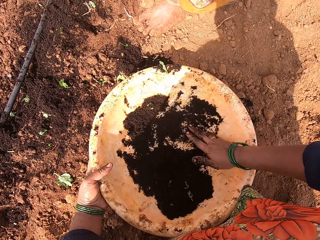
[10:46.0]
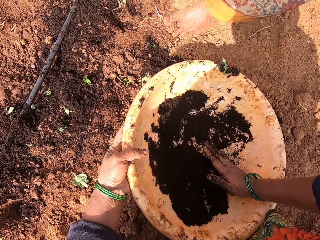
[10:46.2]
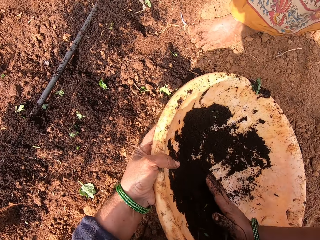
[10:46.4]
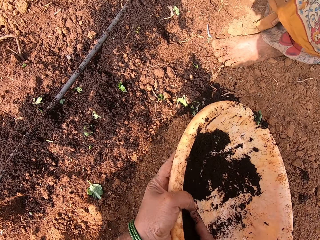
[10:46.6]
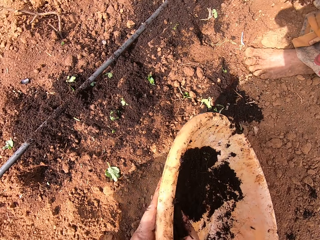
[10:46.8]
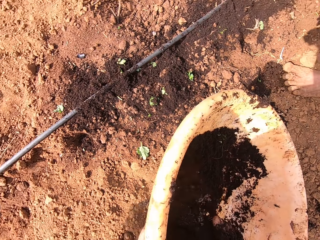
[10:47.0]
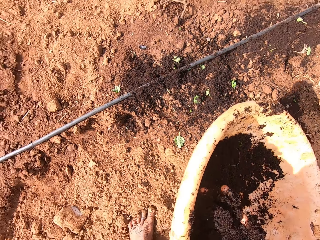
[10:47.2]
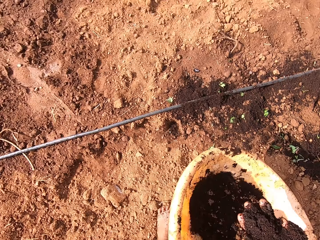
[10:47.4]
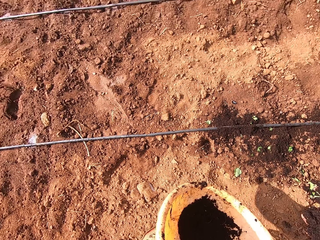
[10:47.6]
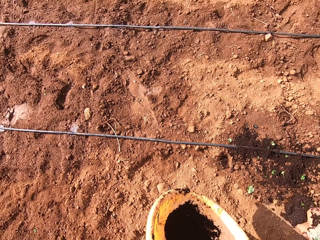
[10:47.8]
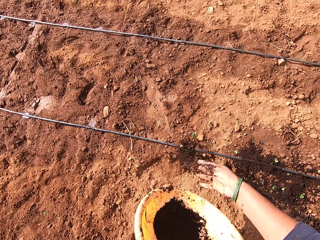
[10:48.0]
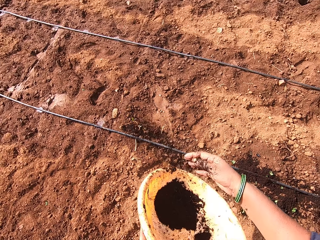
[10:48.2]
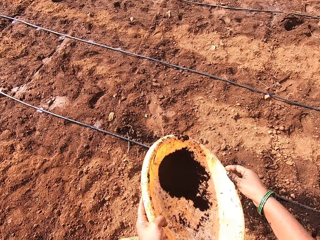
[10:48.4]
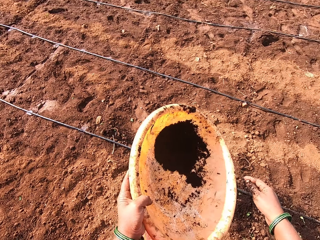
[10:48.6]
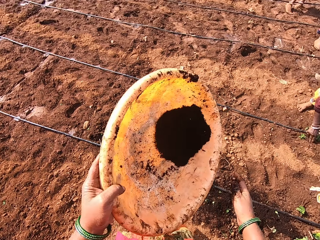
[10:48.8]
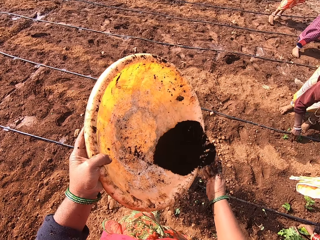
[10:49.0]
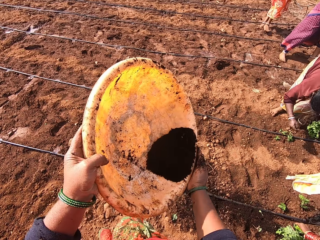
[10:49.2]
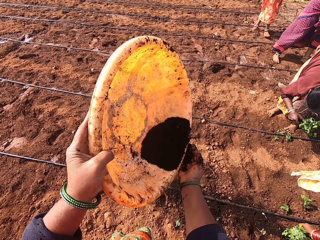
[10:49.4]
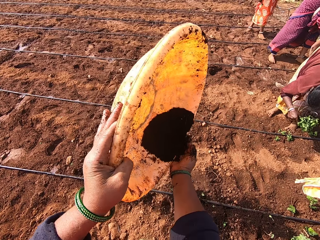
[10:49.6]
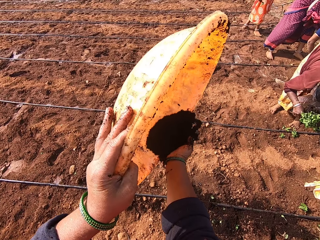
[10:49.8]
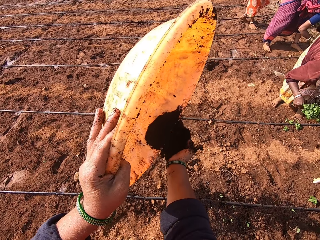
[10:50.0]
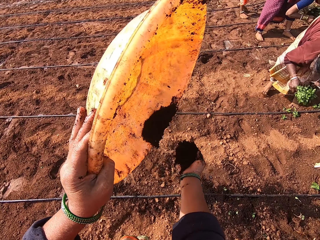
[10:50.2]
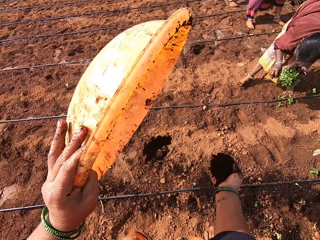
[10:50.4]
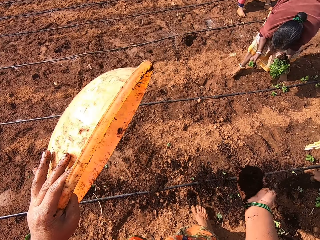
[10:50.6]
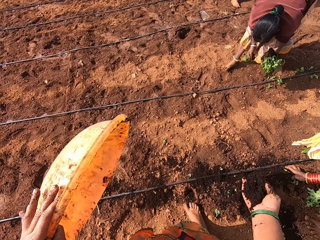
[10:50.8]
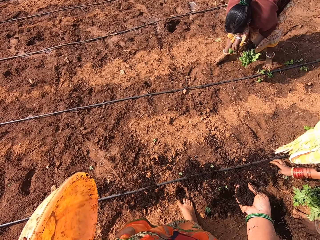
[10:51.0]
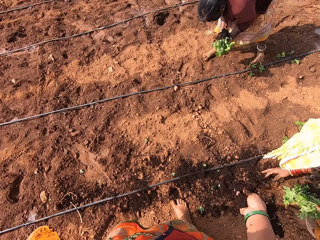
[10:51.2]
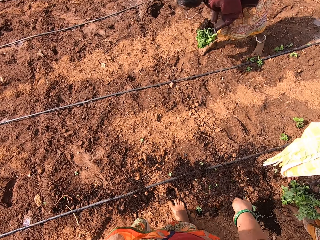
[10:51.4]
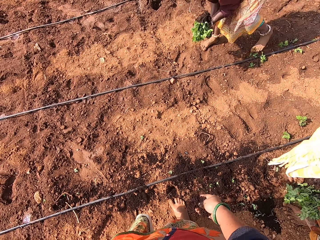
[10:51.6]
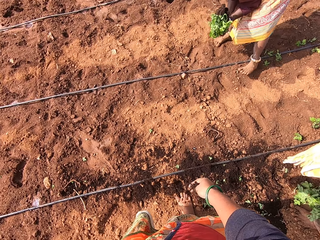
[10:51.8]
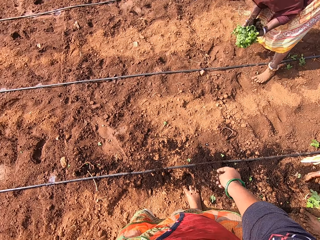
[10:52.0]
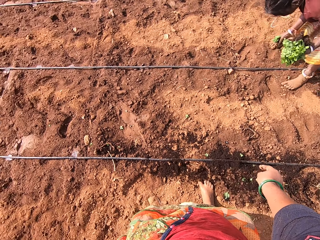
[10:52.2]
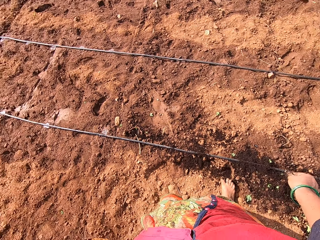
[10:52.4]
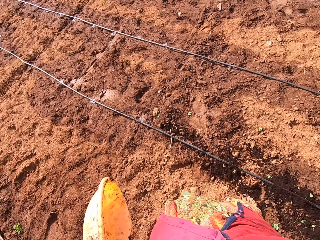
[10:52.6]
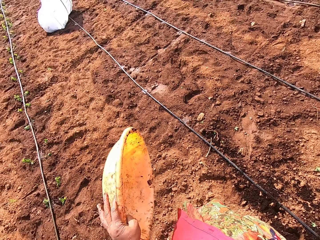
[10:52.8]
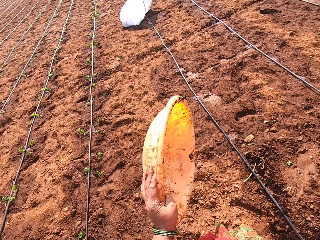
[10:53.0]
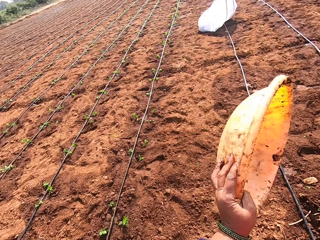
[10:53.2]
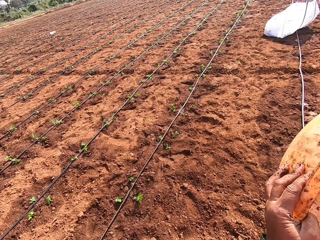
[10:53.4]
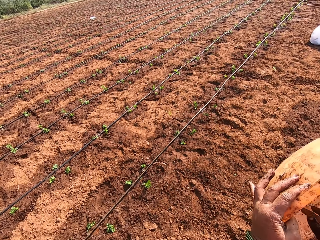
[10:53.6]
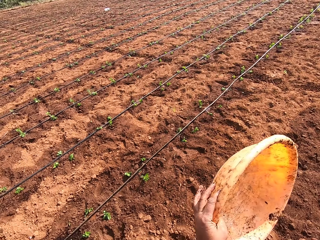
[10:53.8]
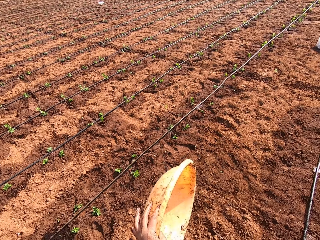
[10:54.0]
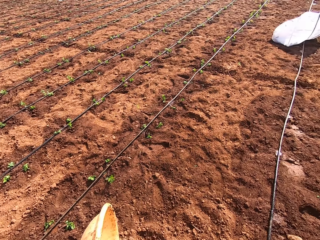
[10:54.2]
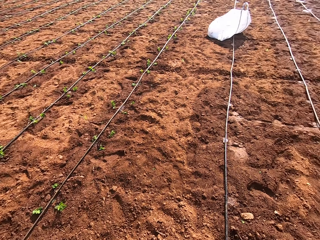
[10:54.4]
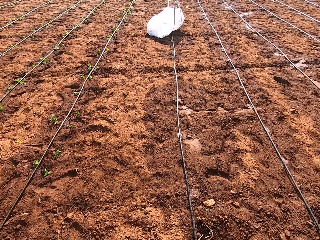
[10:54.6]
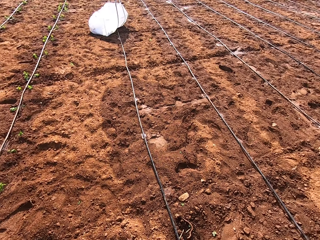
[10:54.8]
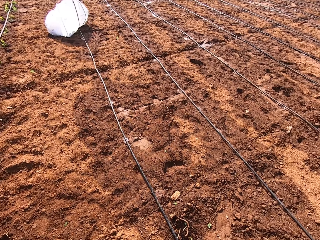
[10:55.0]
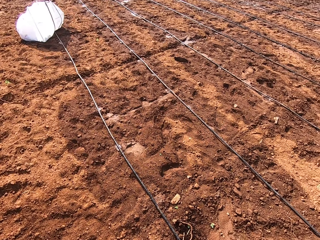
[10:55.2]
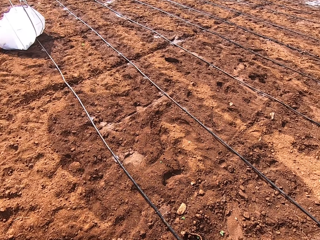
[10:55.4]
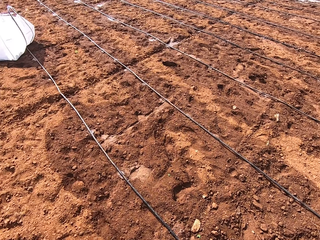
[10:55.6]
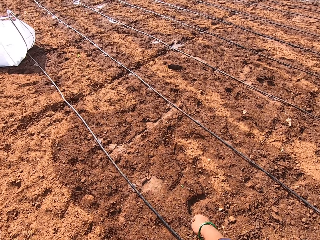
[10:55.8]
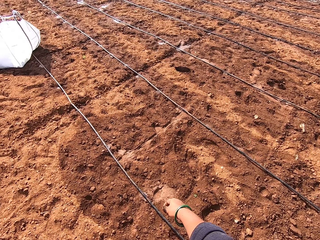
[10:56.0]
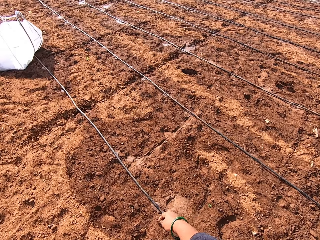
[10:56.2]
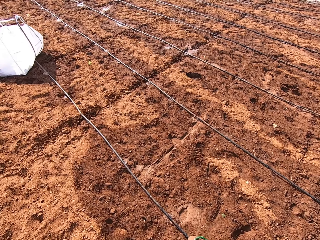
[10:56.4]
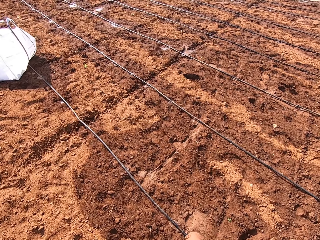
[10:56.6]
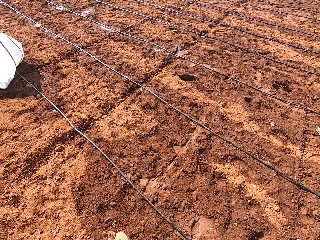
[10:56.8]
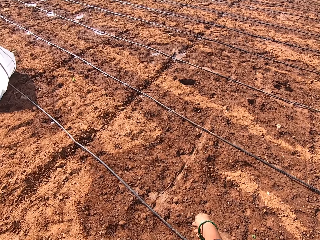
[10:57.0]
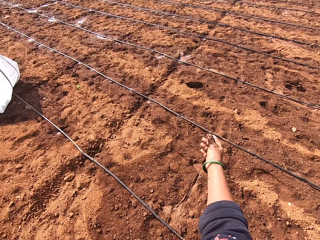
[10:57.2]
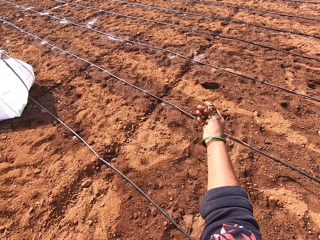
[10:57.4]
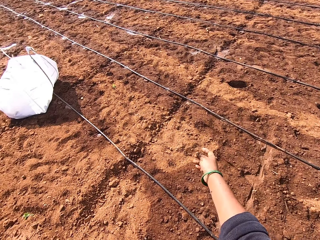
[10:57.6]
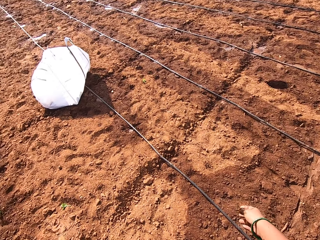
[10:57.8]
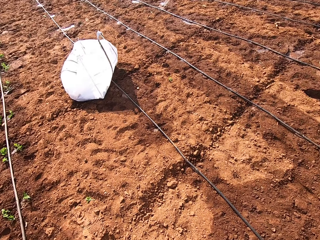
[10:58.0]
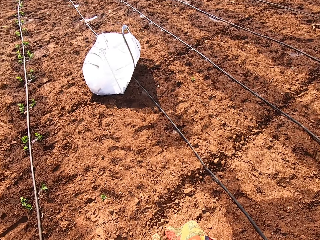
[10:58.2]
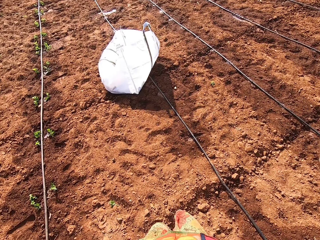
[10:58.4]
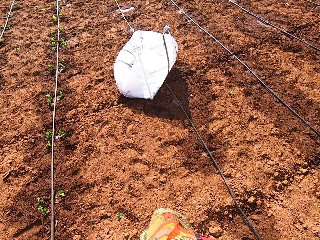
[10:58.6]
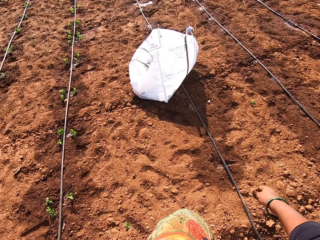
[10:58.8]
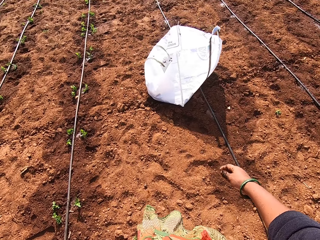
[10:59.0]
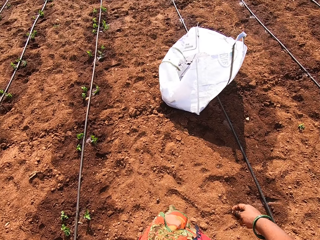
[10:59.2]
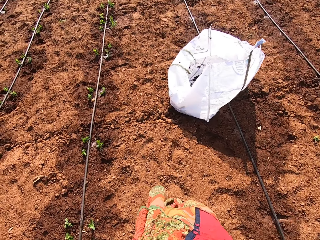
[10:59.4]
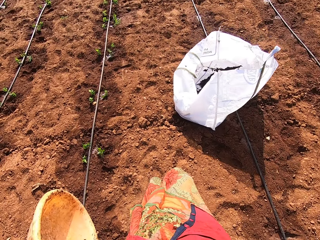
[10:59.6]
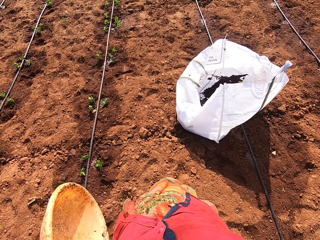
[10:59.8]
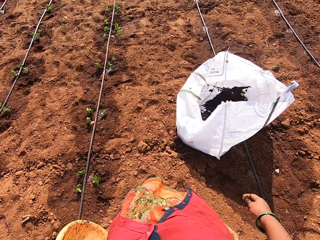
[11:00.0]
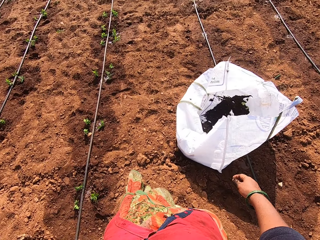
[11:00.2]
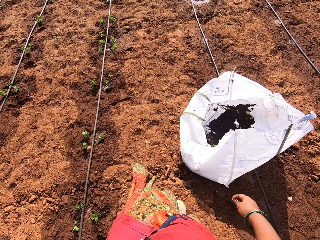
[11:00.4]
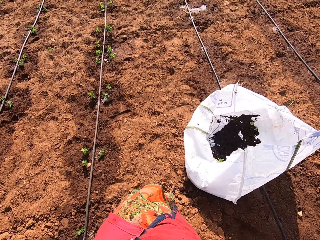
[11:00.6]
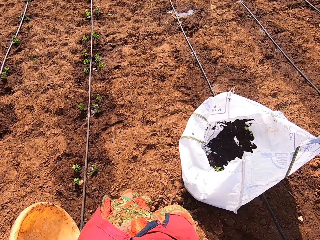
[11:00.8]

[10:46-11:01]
The camera wearer scoops soil in the basin. He throws the soil and pours the soil in the garden. He scoops the soil. He pours the soil in his hands. He pours the soil in the garden and throws the soil. He looks around. He looks around again. He walks around.

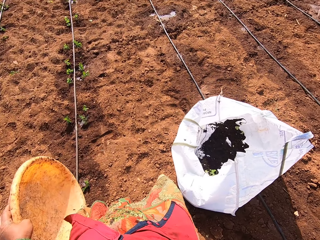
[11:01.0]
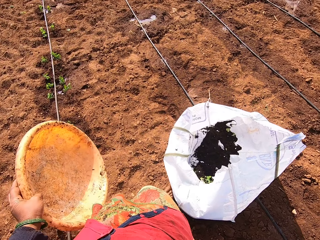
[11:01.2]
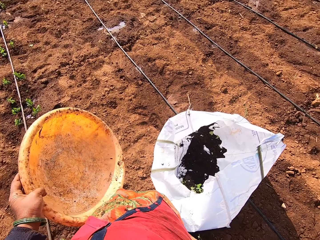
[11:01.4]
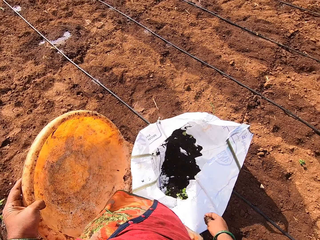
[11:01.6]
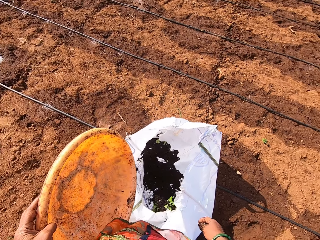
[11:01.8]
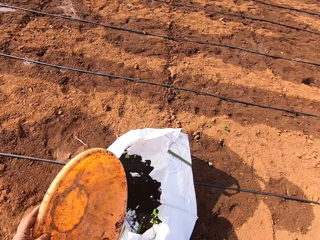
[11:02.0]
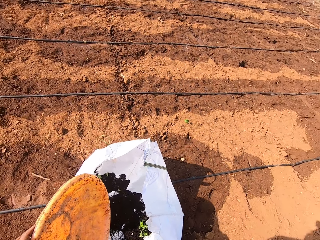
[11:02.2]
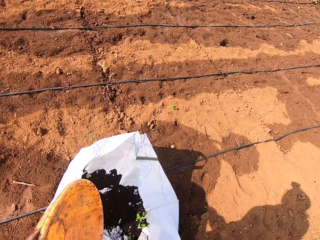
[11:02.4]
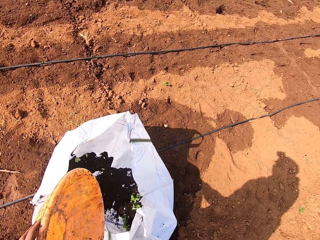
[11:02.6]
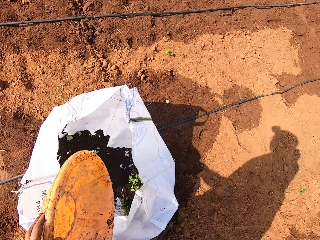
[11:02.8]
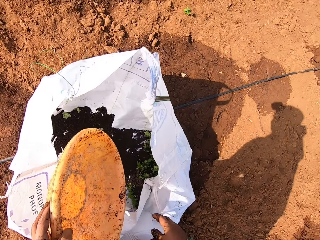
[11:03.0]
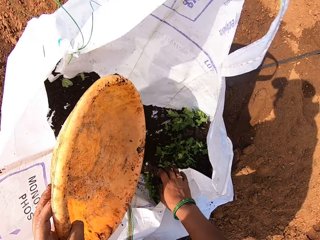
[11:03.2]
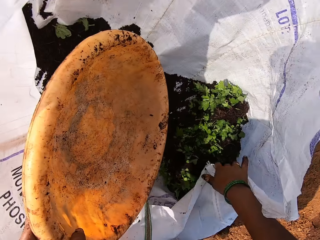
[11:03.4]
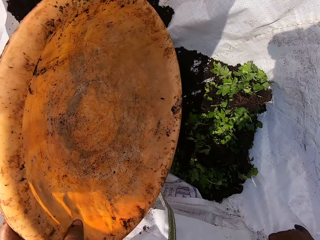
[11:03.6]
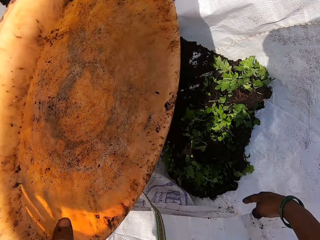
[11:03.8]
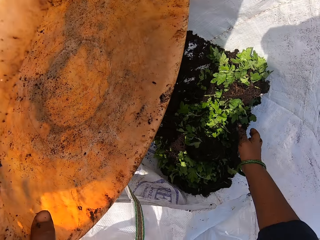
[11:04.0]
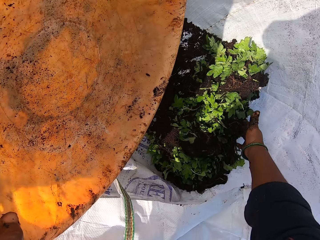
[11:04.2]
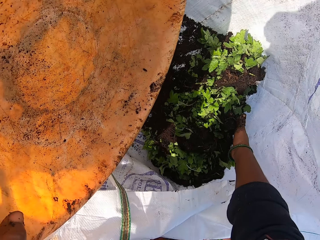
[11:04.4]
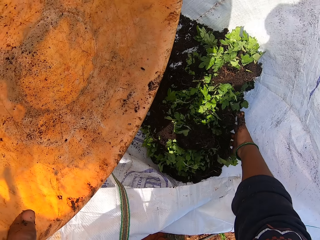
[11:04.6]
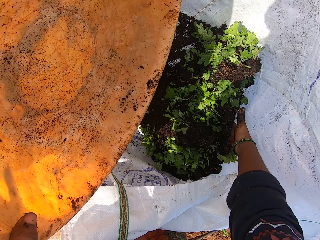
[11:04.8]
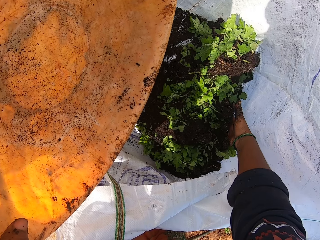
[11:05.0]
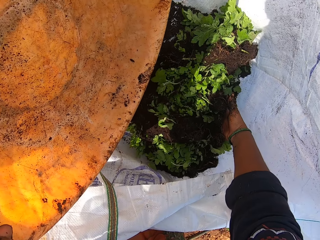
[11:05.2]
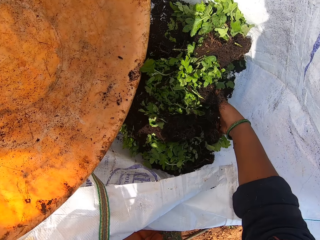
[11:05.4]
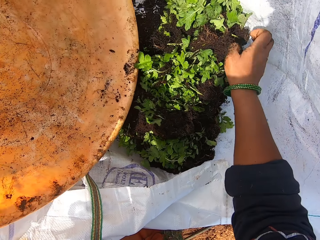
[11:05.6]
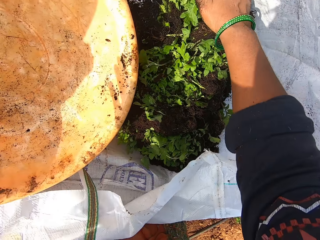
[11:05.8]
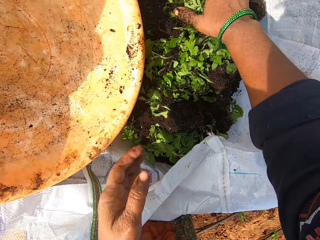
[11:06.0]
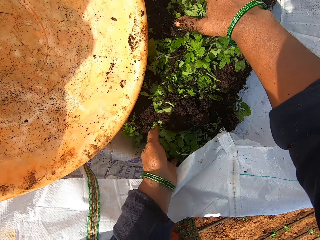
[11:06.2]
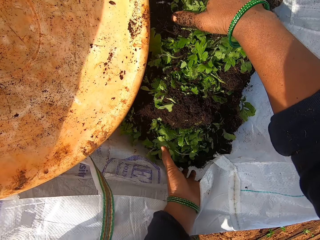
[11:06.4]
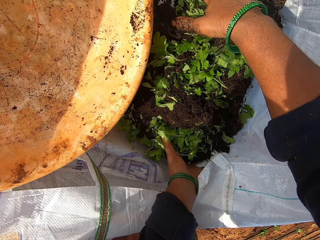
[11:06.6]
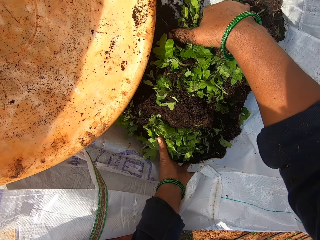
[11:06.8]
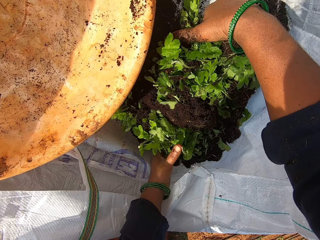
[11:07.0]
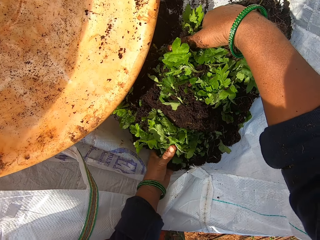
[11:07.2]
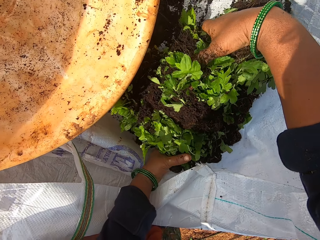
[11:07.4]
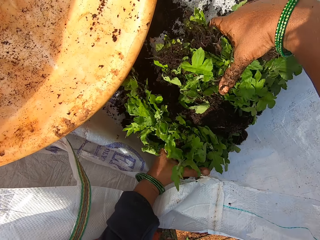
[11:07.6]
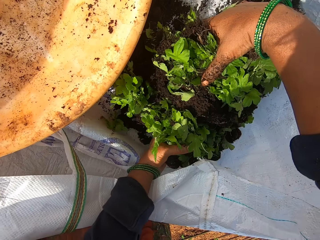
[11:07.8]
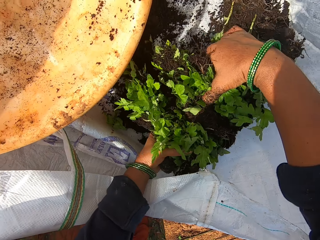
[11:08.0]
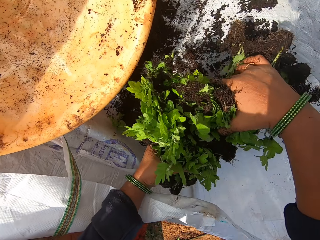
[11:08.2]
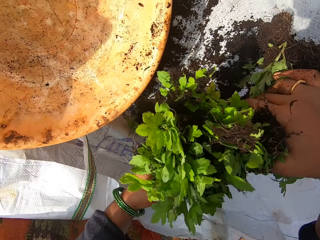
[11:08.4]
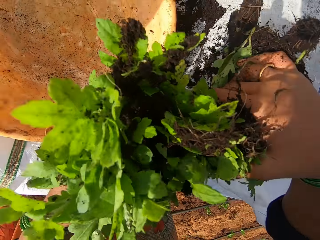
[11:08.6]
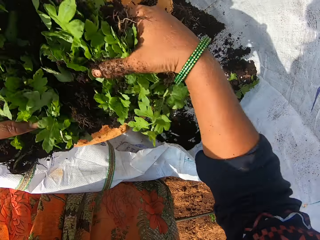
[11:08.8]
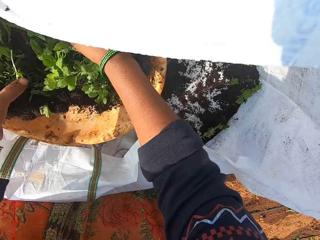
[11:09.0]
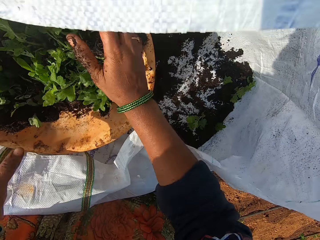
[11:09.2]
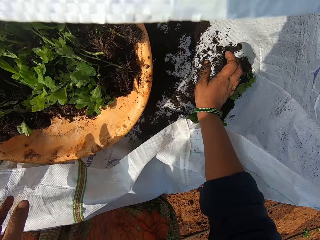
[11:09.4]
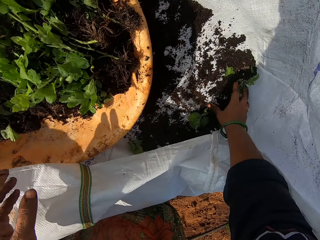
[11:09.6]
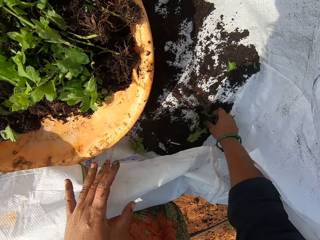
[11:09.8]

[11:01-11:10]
The camera wearer bends and opens a sack bag. They pick seedlings from the bag. They put the seedlings in the plastic bowl.
